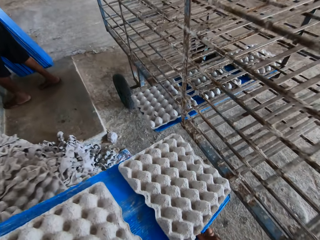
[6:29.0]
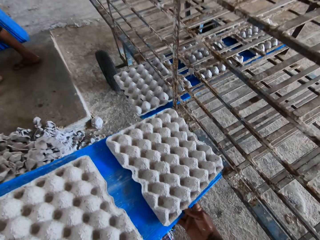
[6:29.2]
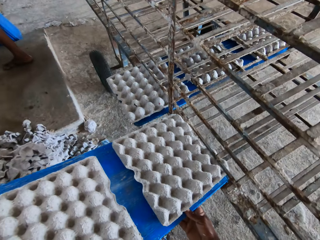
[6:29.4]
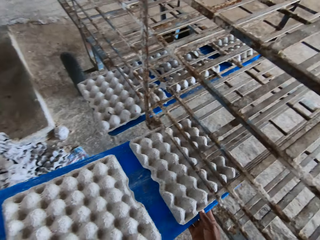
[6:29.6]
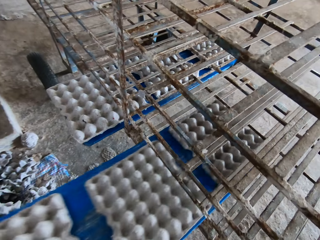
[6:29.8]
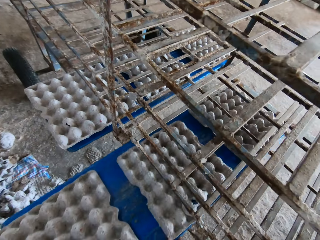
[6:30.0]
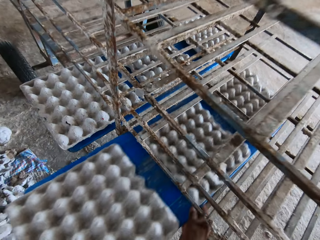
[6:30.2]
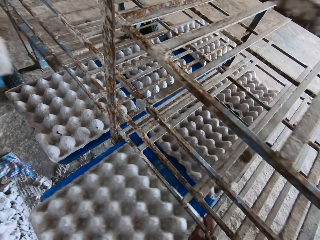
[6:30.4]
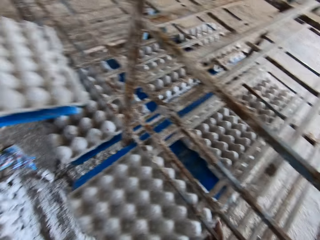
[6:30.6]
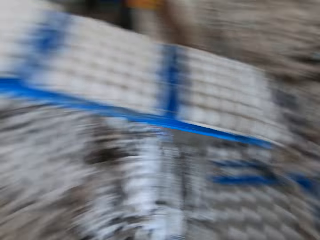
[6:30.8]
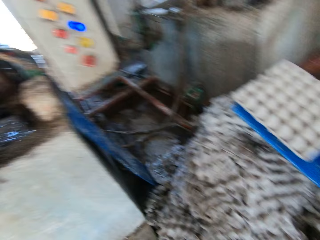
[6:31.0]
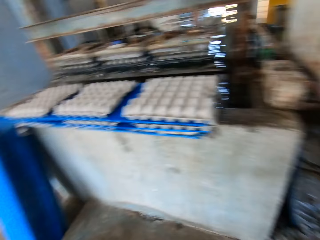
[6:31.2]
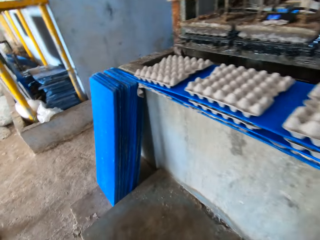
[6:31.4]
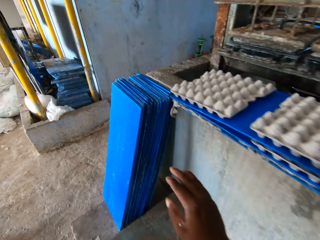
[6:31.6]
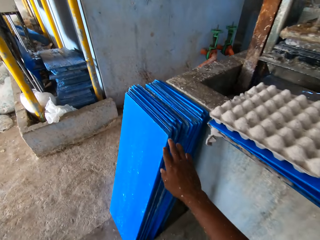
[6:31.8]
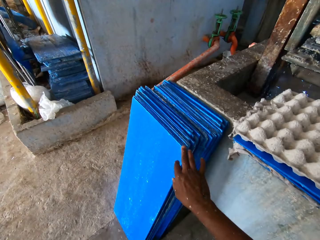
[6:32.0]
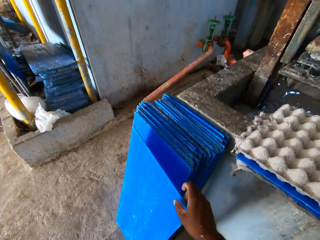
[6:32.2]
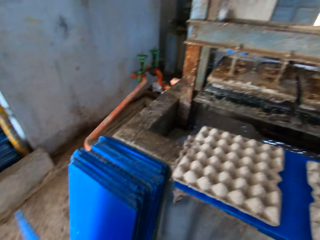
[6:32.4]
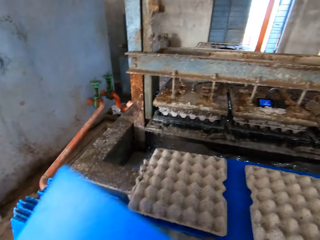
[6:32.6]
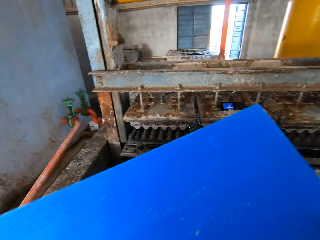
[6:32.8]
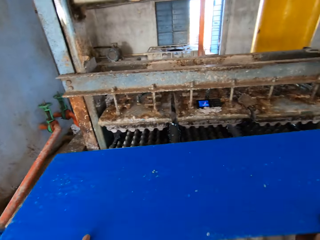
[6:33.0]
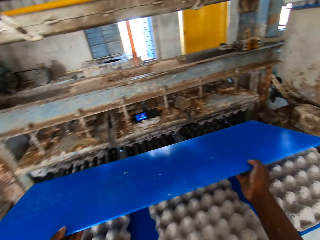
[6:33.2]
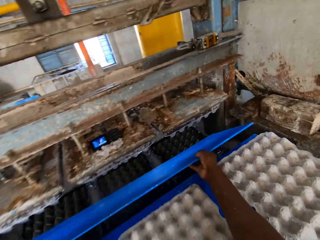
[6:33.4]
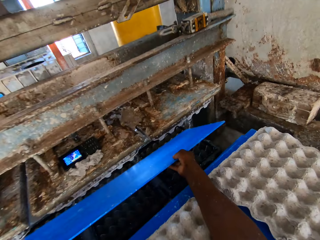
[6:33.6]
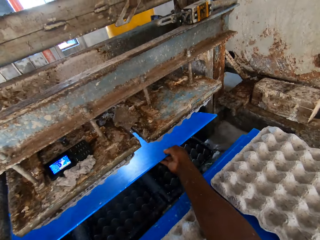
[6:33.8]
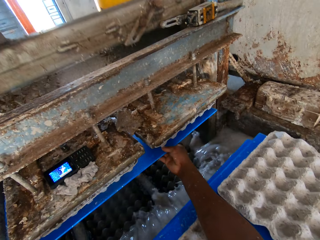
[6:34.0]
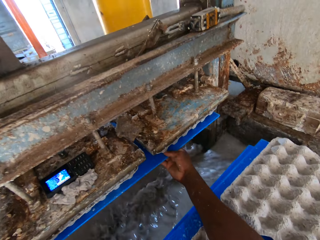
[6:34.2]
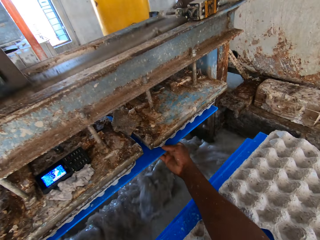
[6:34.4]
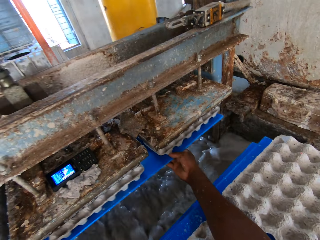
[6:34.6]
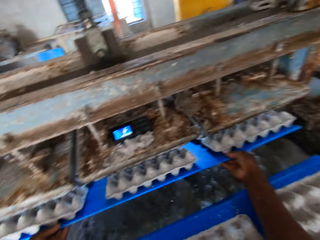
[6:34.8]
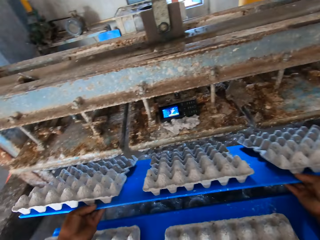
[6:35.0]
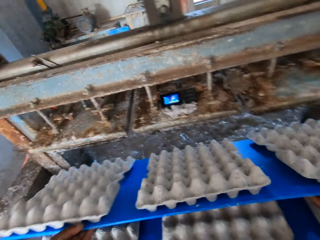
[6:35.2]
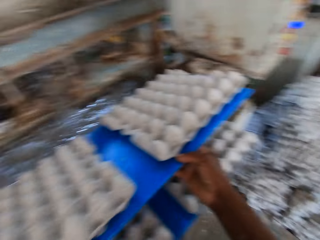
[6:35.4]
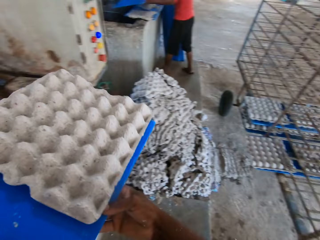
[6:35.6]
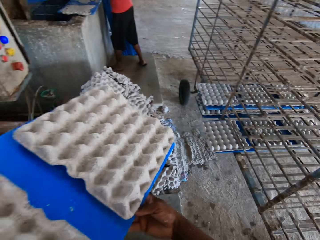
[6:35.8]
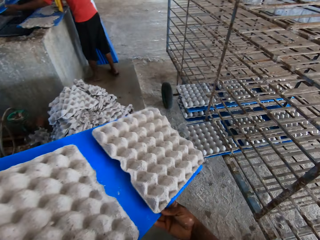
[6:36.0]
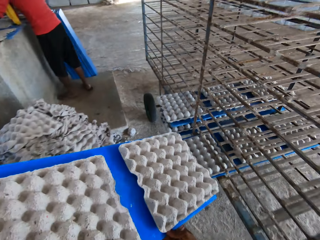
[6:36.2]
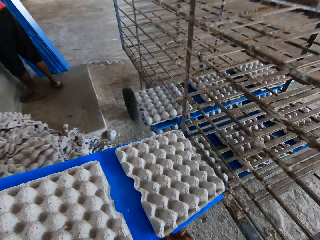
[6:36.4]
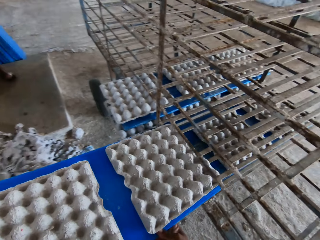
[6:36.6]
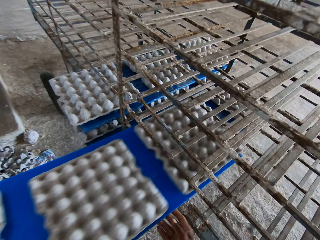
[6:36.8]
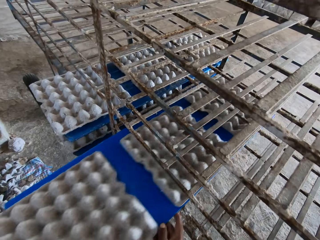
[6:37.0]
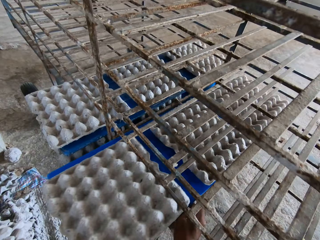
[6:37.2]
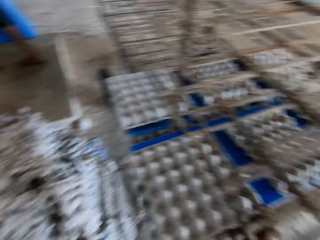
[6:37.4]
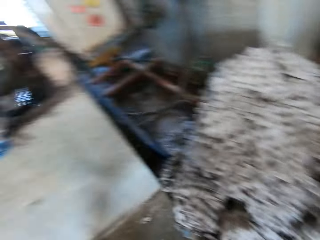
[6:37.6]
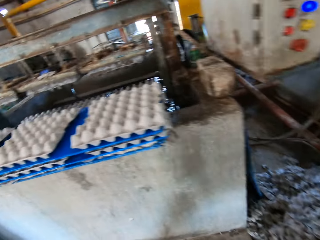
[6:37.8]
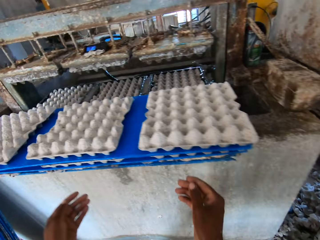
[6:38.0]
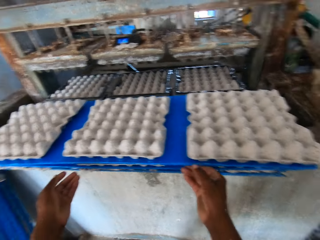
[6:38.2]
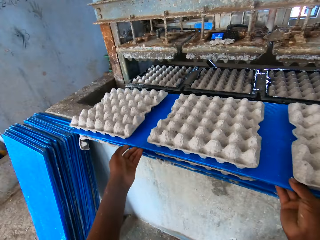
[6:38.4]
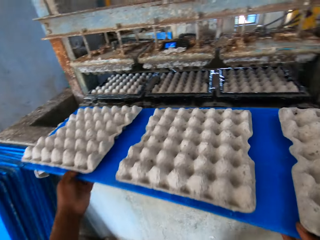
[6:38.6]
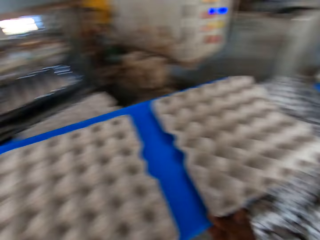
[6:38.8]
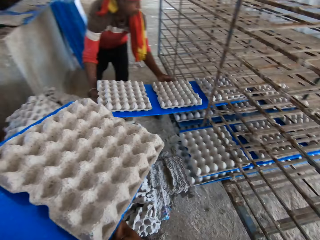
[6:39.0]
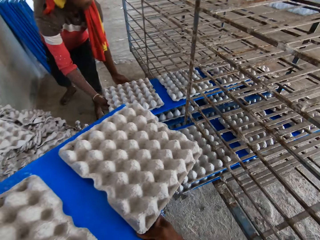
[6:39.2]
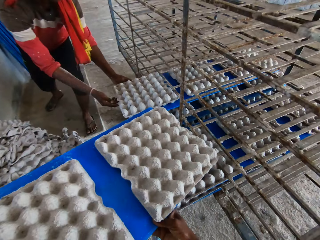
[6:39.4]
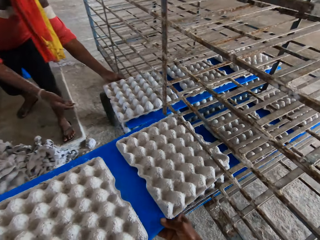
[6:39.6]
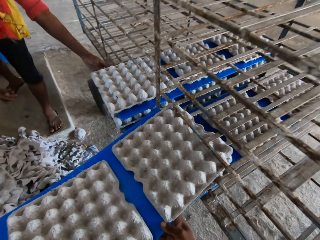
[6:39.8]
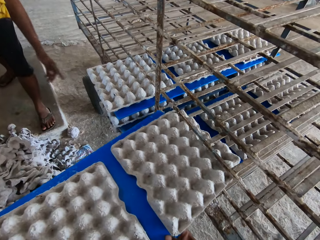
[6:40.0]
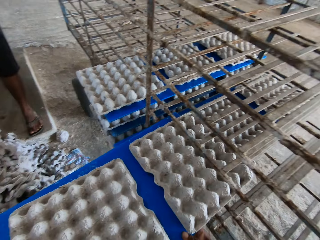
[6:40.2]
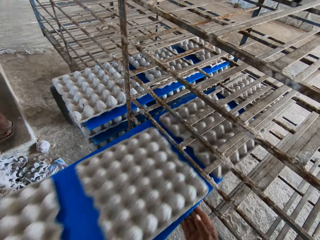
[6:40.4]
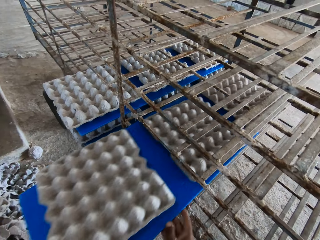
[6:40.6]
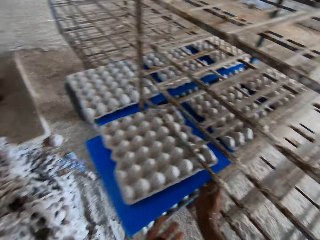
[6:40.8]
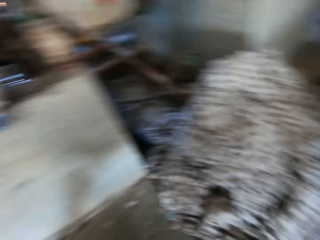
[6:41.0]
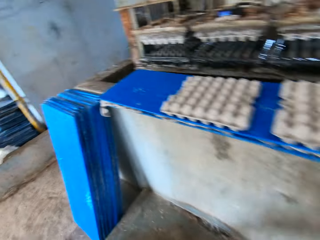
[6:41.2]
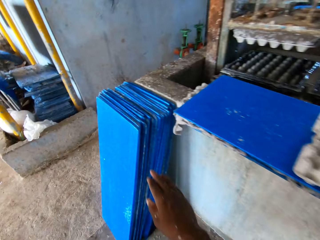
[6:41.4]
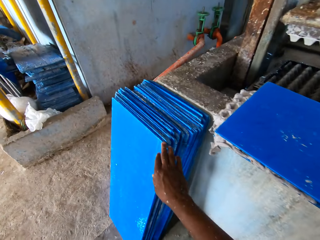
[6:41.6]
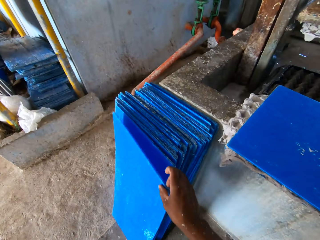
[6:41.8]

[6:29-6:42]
The camera wearer places the tray on a rack with both hands. A man places the tray on the rack with both hands. The camera wearer picks a tray from the floor with his right hand. He places the tray into the egg tray making machine with both hands. He takes the tray from the egg tray making machine with both hands. He places the tray on the rack with both hands. He picks a tray from the machine countertop with both hands. The man places a tray on the rack with both hands. The camera wearer places the tray on the rack with both hands.

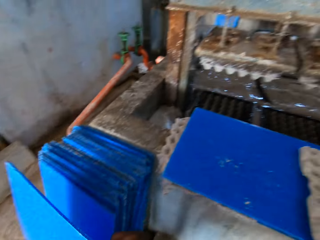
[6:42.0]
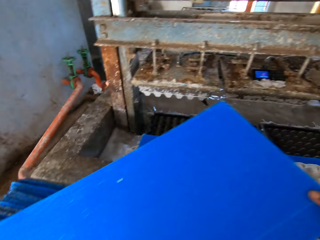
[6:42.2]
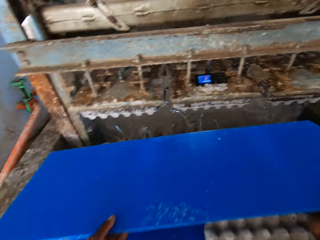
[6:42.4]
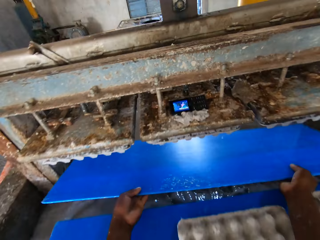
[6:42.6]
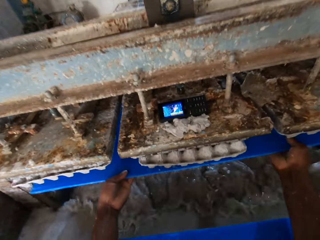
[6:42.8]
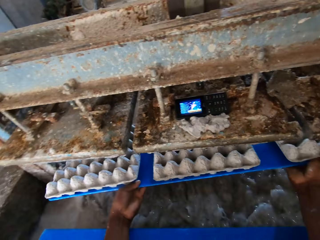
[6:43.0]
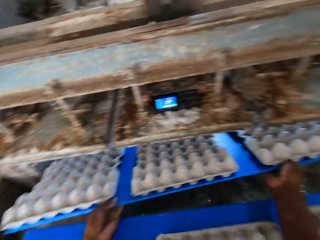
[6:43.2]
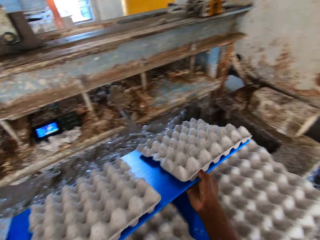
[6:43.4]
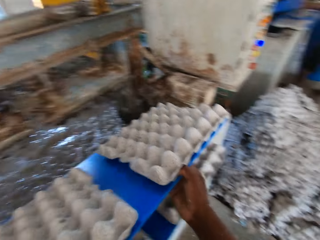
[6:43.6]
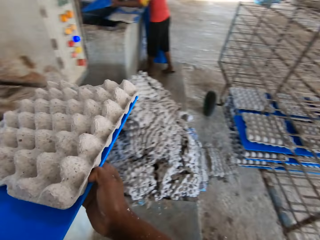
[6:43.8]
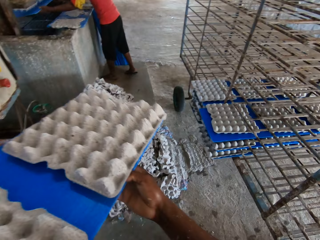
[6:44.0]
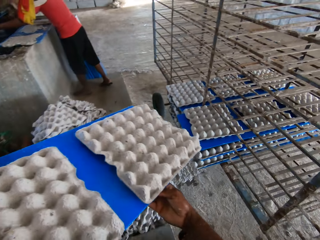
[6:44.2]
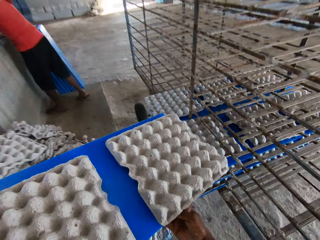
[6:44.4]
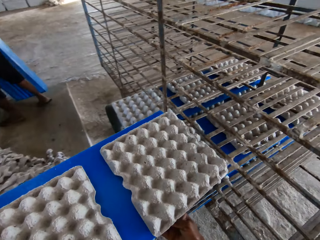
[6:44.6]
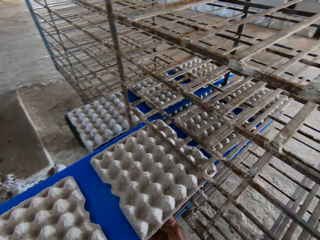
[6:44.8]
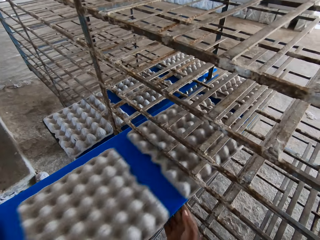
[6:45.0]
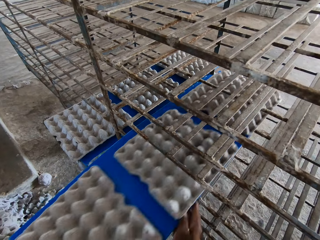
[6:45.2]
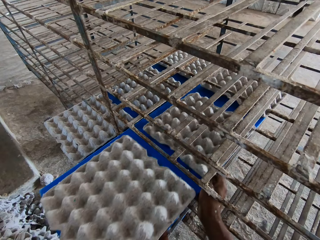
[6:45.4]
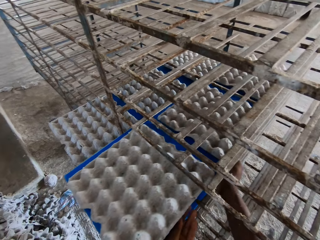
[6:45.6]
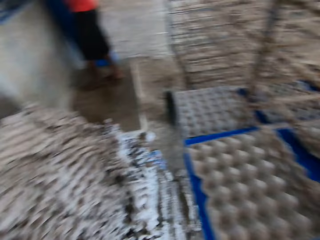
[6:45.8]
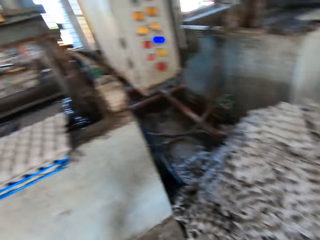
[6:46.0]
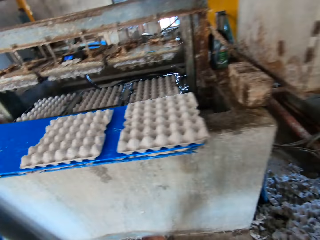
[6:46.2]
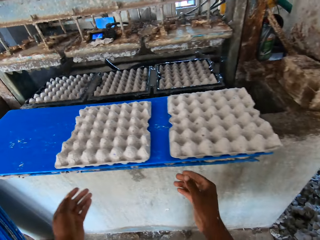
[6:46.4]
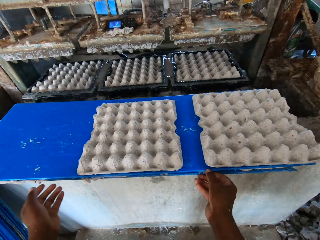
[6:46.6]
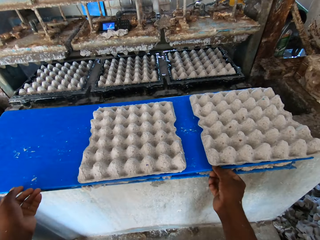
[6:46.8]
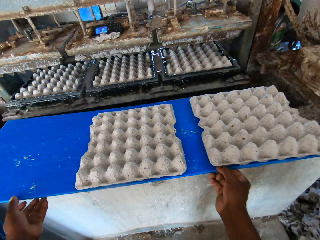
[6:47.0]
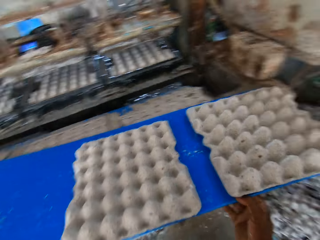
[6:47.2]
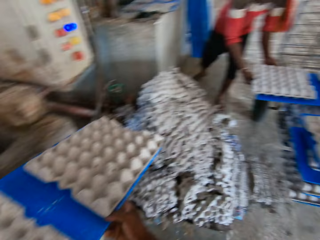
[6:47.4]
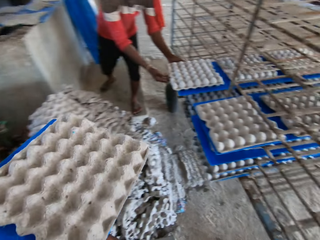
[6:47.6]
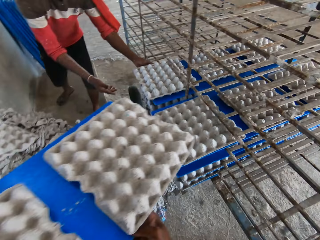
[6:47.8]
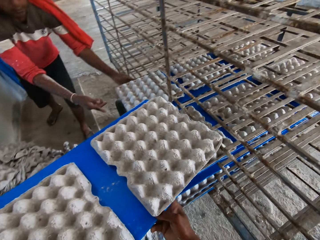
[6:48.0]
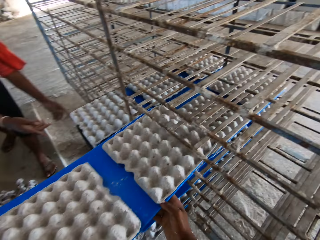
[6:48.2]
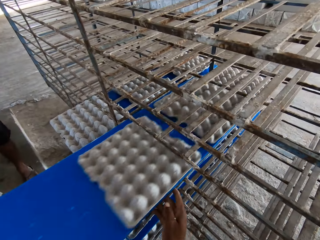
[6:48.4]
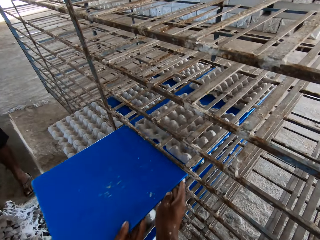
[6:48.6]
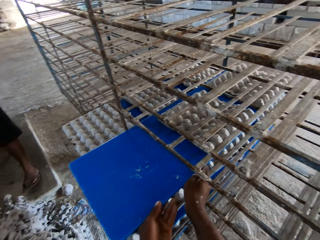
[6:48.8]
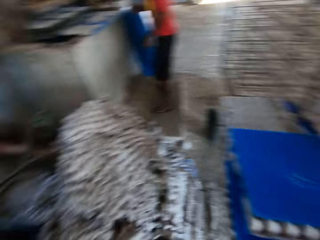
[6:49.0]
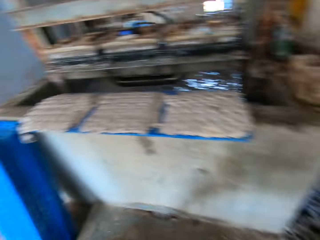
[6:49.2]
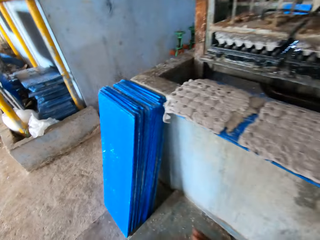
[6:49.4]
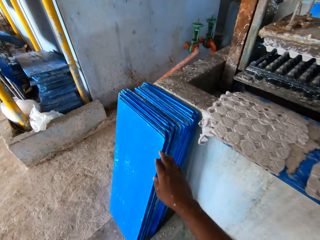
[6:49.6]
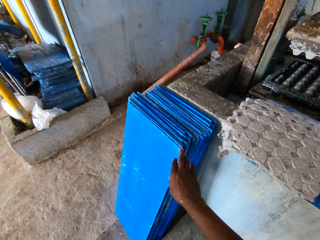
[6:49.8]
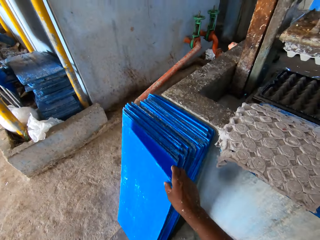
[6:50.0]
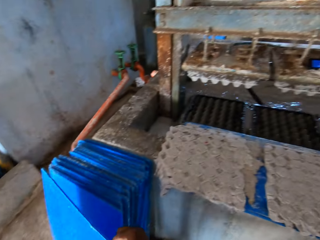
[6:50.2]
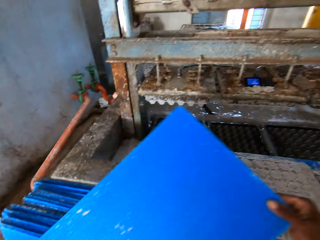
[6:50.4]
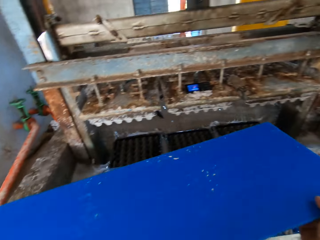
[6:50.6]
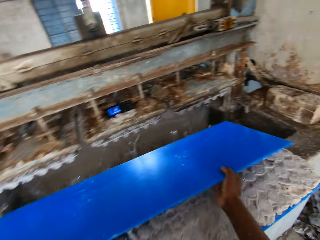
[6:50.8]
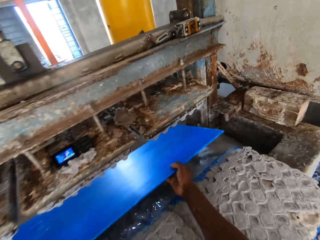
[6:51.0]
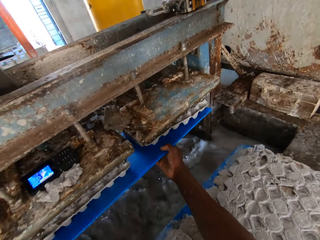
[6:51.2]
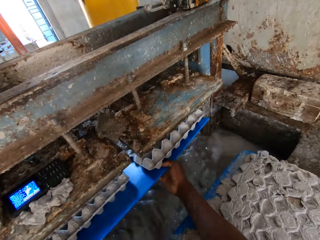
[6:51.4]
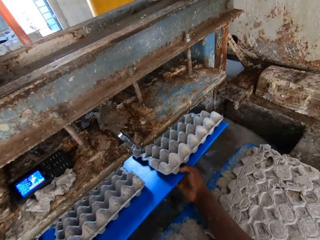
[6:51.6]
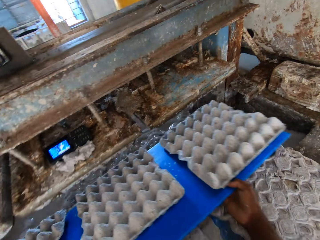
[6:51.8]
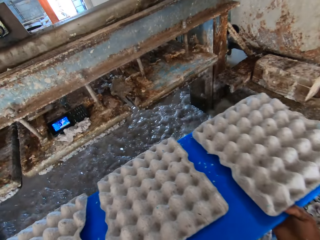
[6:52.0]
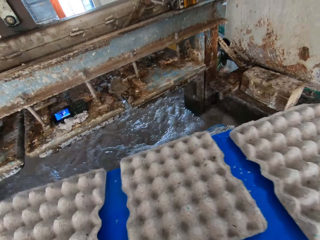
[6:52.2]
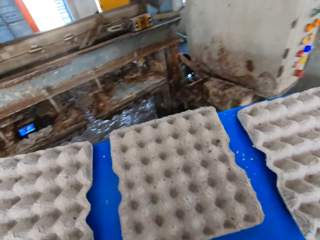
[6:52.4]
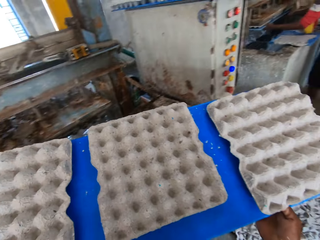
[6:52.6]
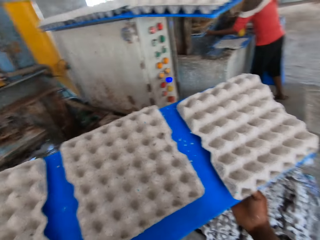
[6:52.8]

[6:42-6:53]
The camera wearer picks a tray from the floor with his right hand. He places the tray into the egg tray making machine with both hands. He takes the tray from the egg tray making machine with both hands. He places the tray on a rack with both hands. He picks a tray from the machine countertop with both hands. A man places the tray on the rack with both hands. The camera wearer places the tray on the rack with both hands. He picks a tray from the floor with his right hand. He places the tray into the egg tray making machine with both hands. He takes the tray from the egg tray making machine with both hands.
